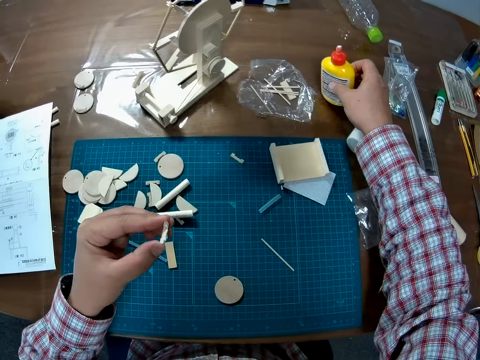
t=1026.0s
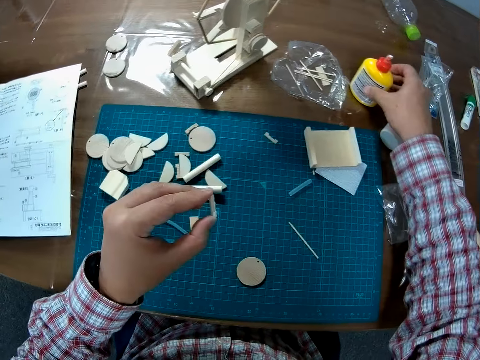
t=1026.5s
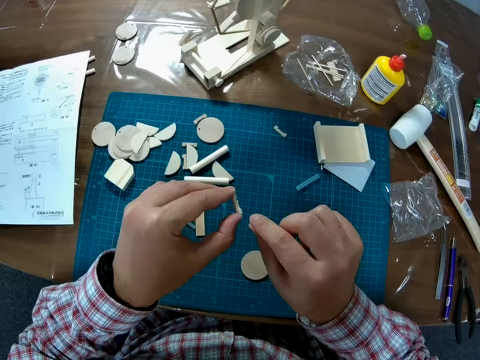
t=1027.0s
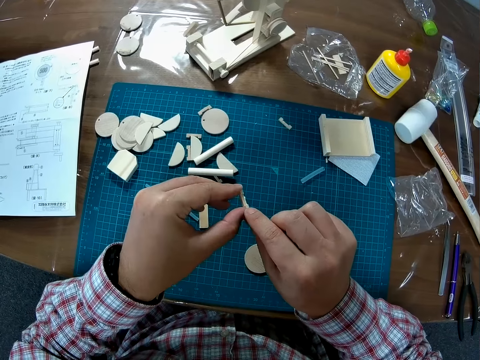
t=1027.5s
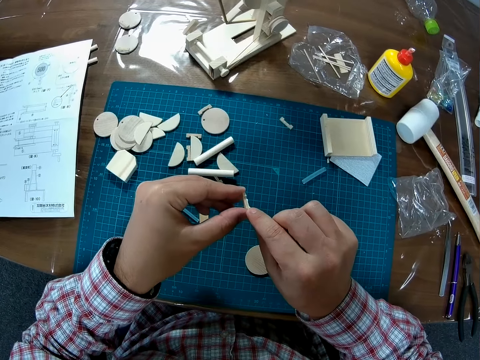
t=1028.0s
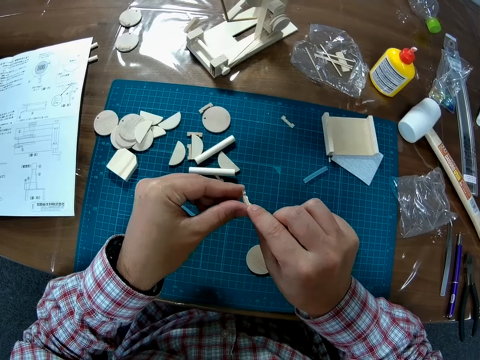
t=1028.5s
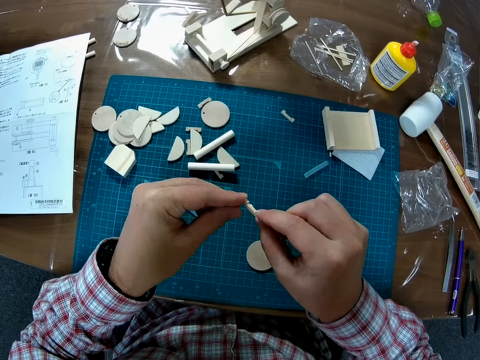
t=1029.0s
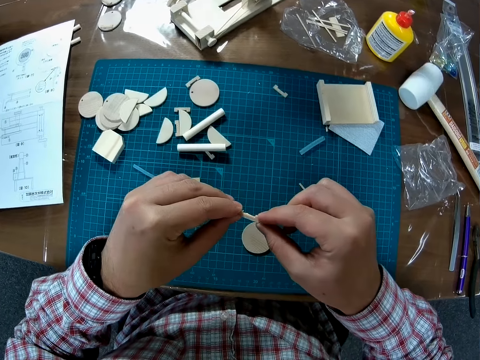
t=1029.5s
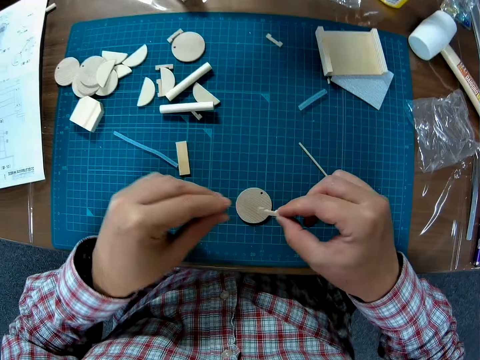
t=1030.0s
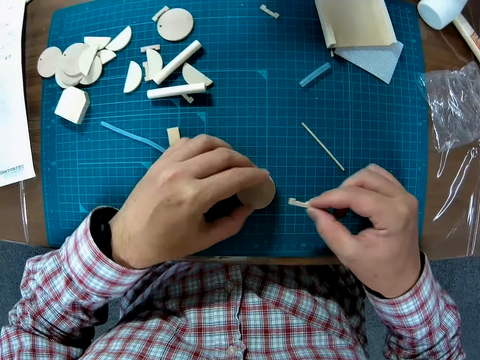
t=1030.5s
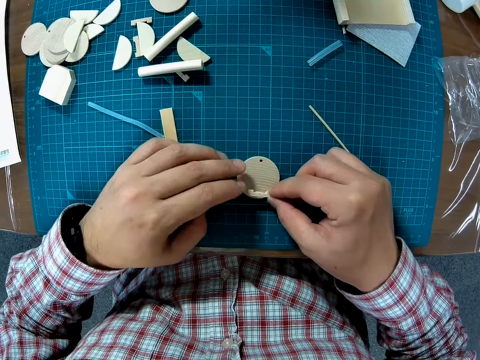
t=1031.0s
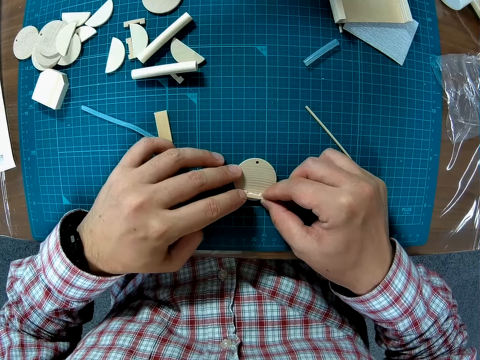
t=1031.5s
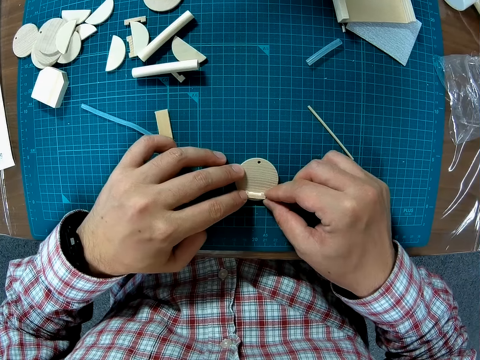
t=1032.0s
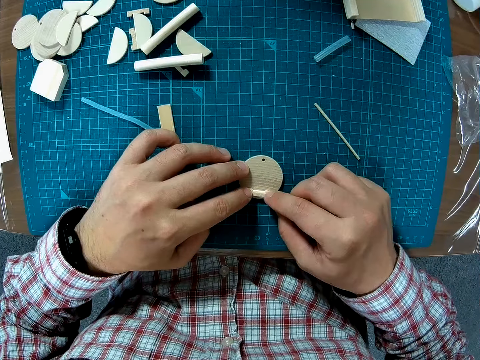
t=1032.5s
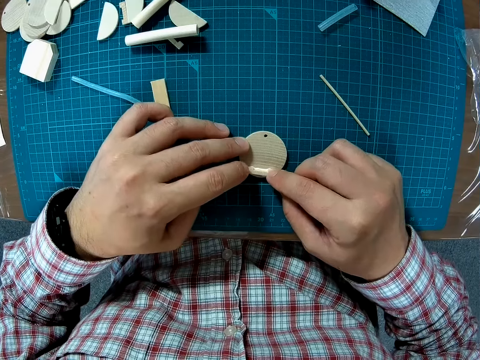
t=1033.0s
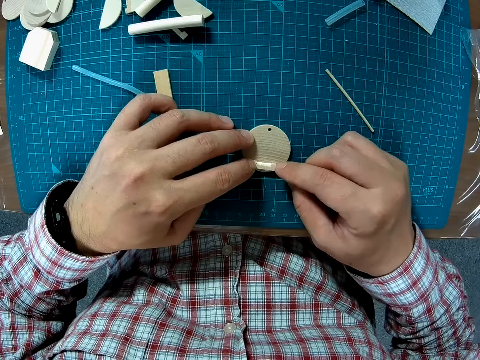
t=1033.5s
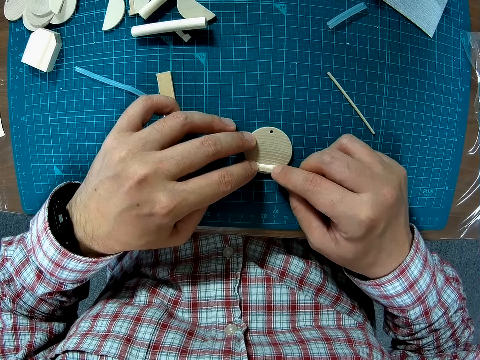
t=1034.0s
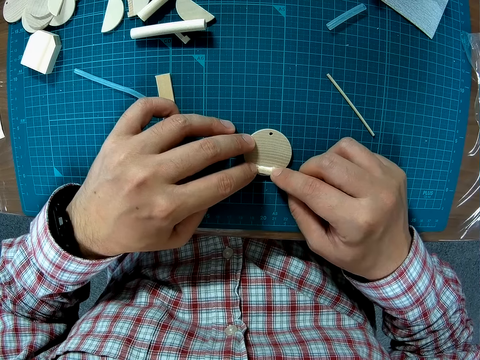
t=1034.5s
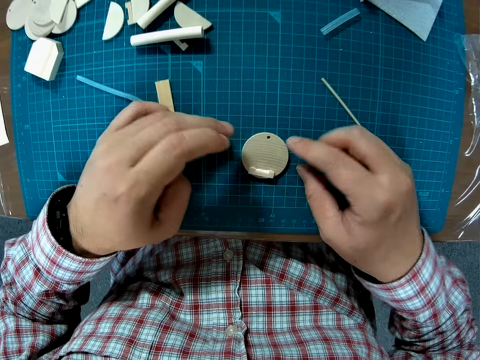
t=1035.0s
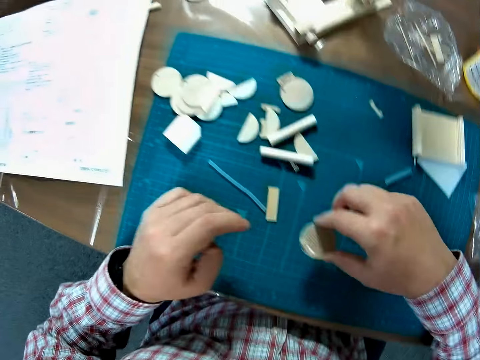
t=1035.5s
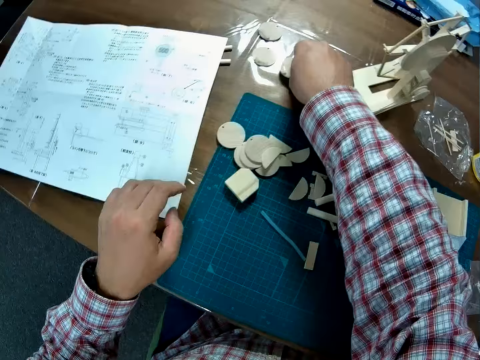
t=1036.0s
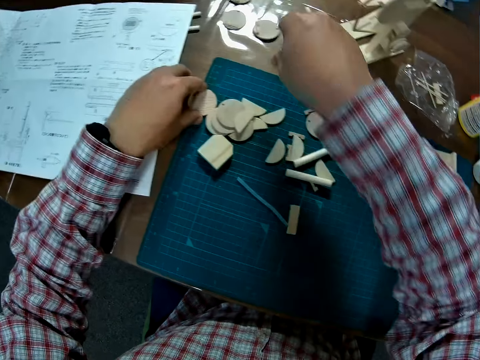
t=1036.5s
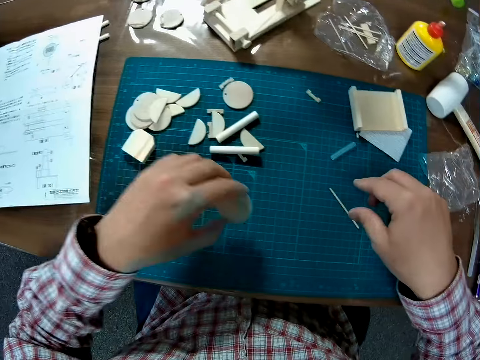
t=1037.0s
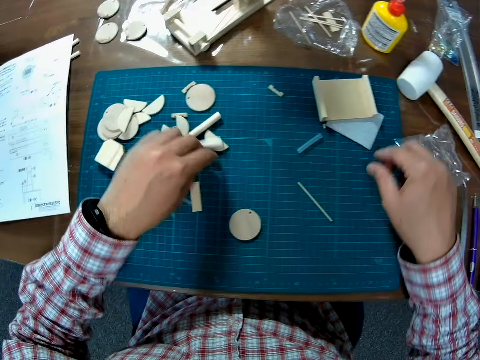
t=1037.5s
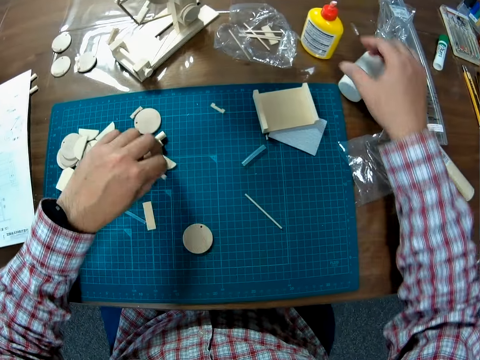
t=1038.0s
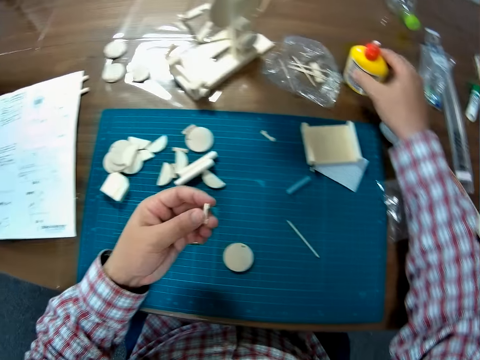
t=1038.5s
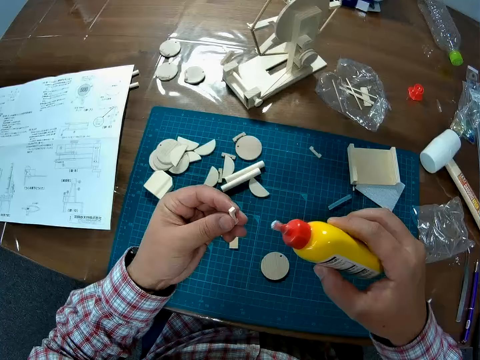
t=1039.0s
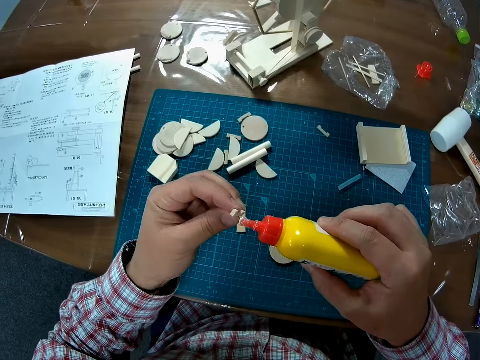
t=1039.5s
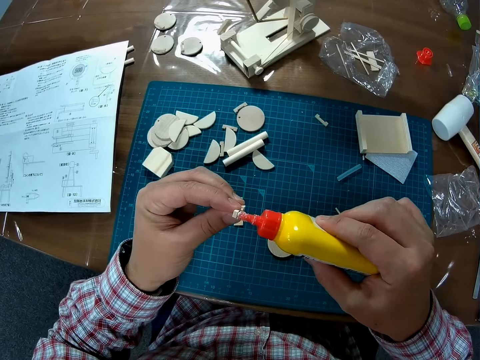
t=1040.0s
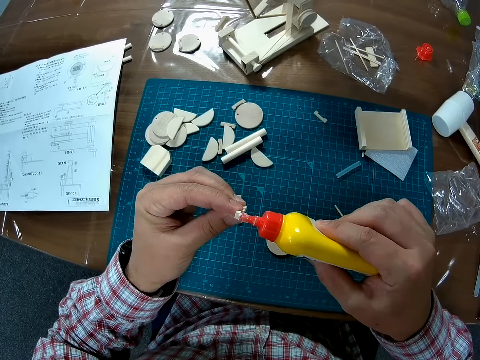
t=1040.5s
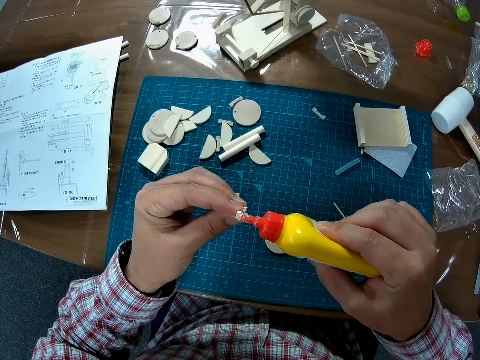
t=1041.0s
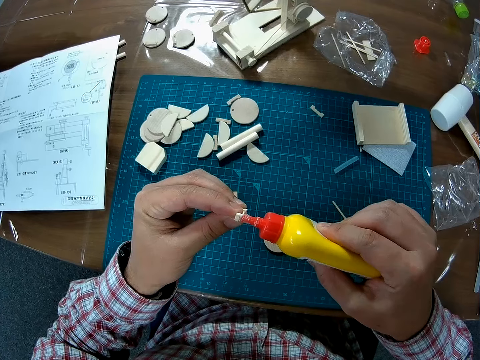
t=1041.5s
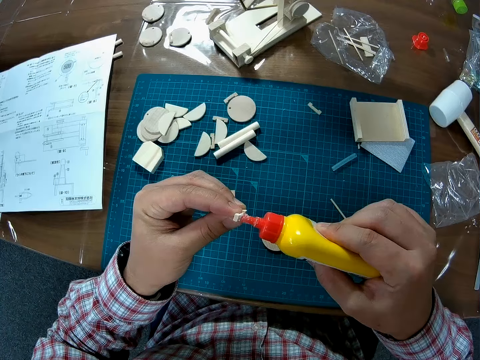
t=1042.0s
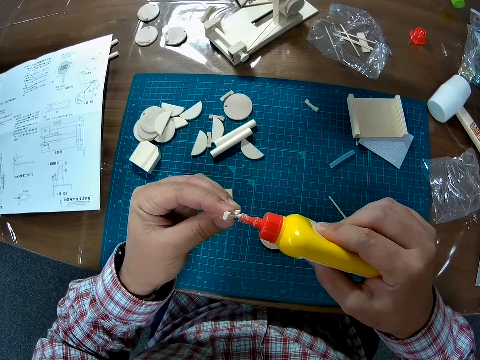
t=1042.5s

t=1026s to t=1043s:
The camera wearer puts down a super glue bottle on a table. He holds a piece of wood in a hand. He adjusts the piece of wood on a paperboard on a cutting mat. He places the small wood piece on the round wood piece. He picks up the paperboard from the cutting mat and puts down the paperboard on the table. He takes the round wood piece to another part of the table. He picks up a round wood piece with his left hand from the table mat and places the round wood piece on the table mat. He picks up a small wood piece with his left hand from the cutting mat. He picks up the super glue bottle from the table. He applies the super glue on the small wood piece in his hand.

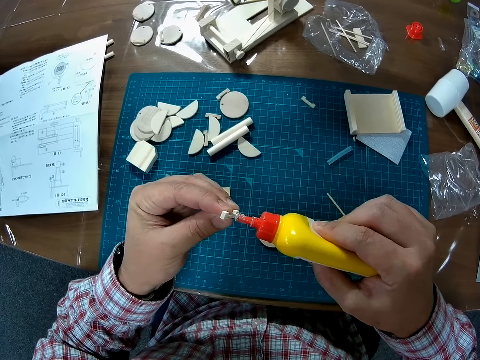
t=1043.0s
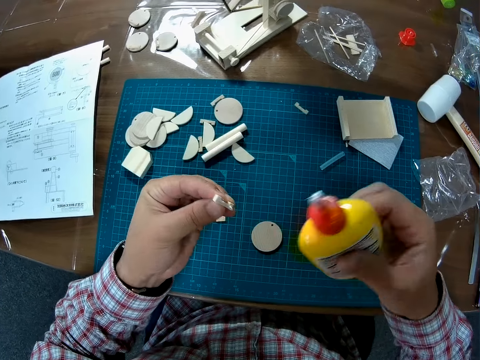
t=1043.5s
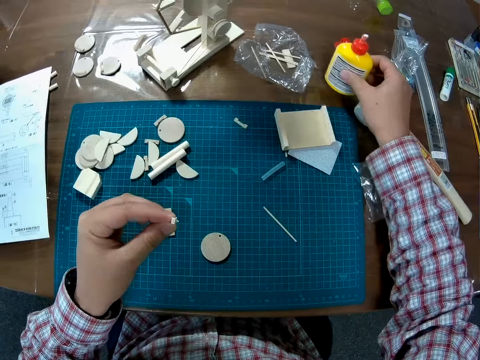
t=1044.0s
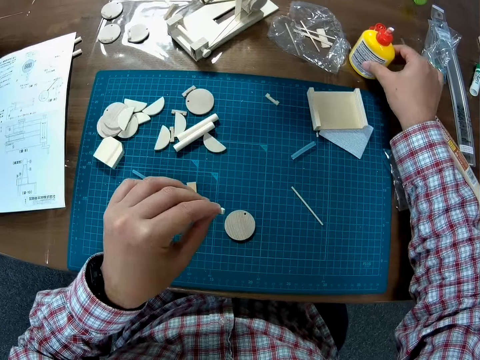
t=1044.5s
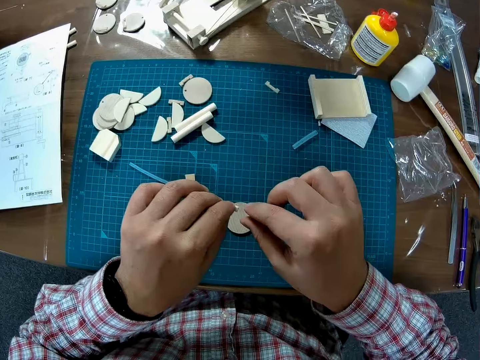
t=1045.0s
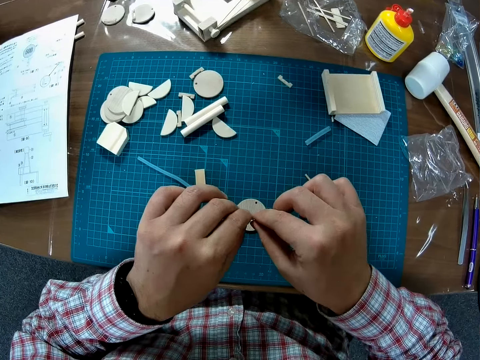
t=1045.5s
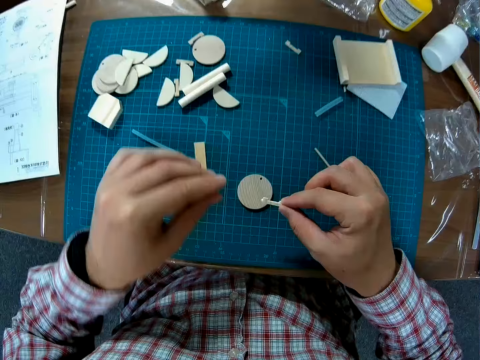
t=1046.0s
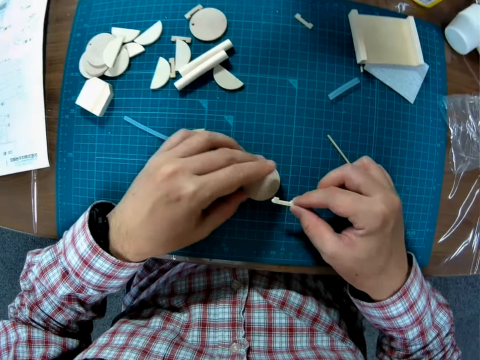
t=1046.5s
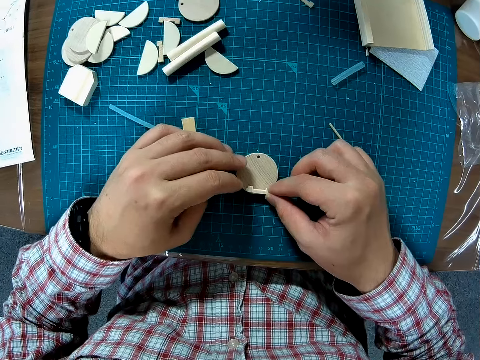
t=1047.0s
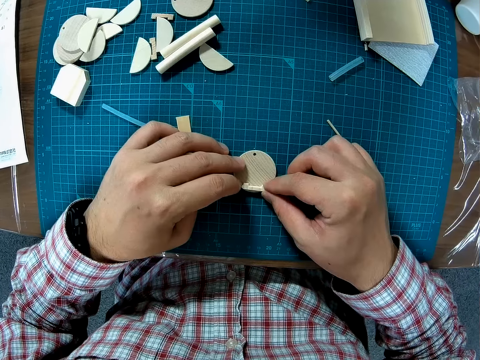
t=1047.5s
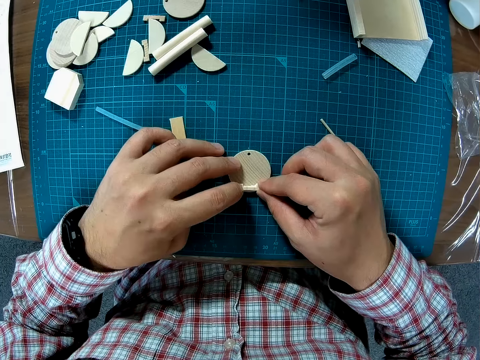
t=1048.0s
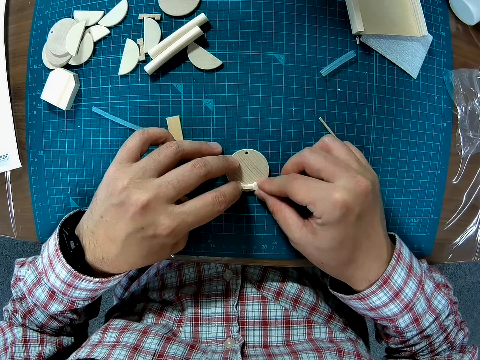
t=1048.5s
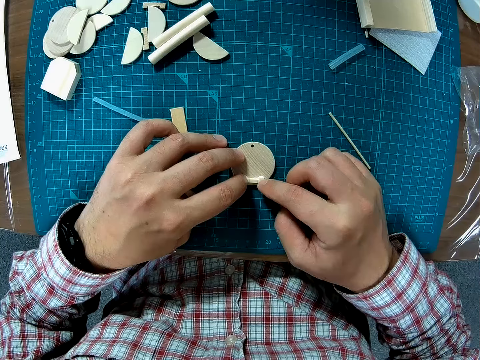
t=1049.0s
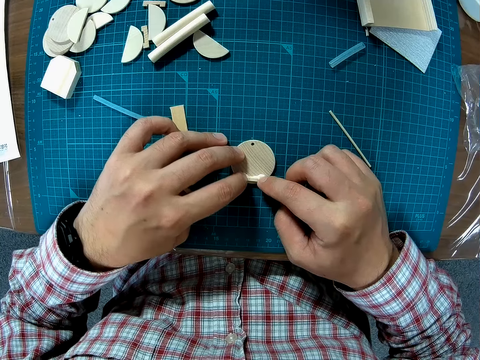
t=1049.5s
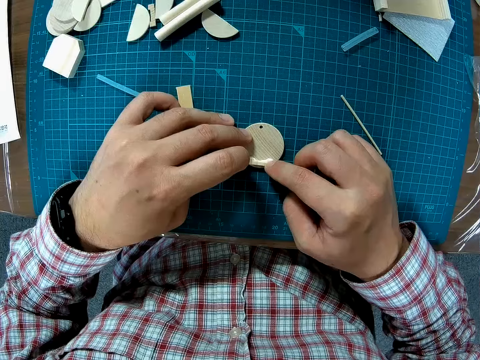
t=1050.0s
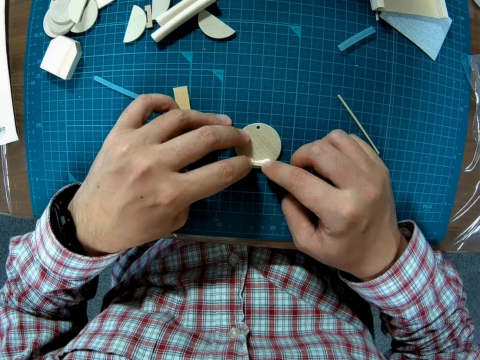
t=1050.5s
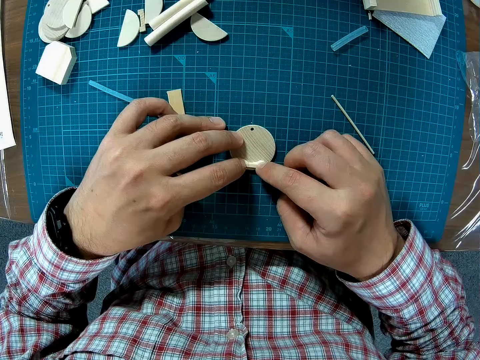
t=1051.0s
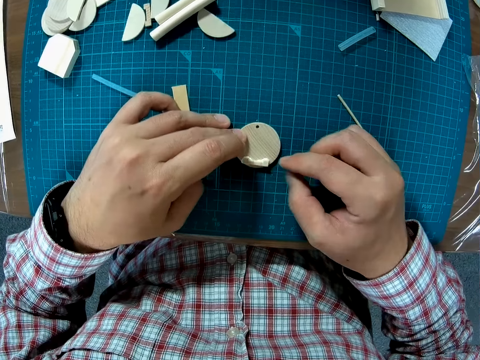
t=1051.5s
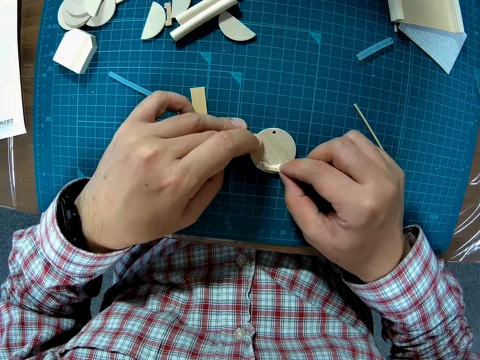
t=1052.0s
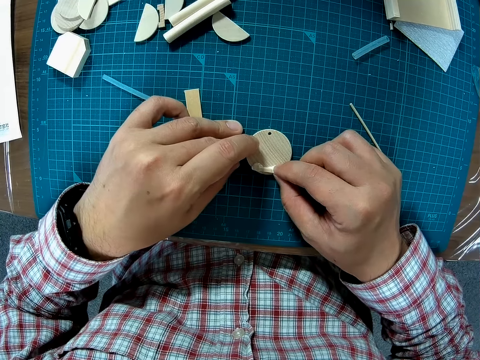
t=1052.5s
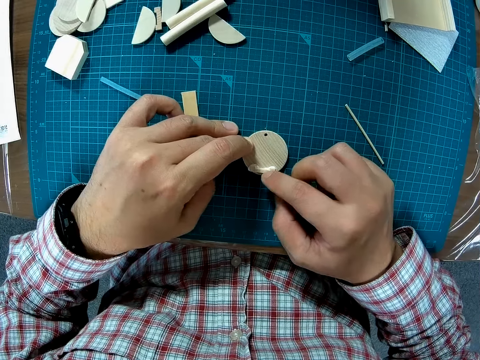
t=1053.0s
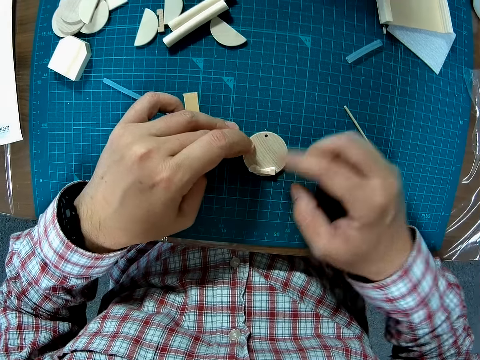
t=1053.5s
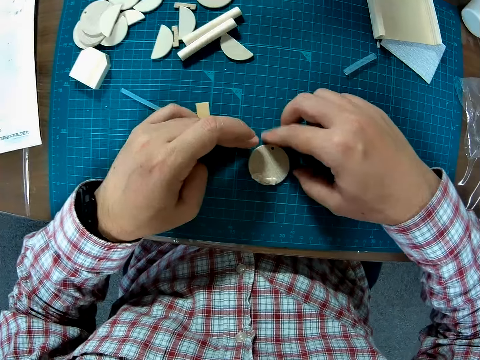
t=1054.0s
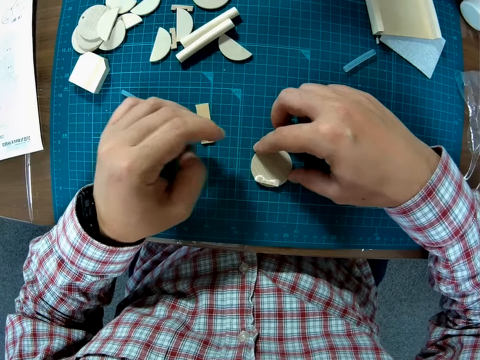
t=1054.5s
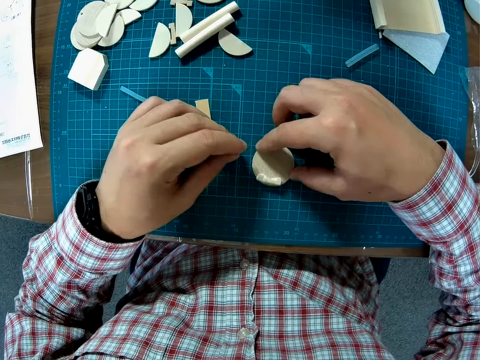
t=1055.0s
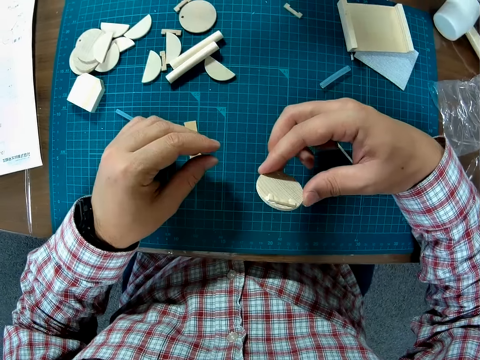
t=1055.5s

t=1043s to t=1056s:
The camera wearer puts down a super glue bottle on a table. They adjust a piece of wood on a paperboard on a cutting mat. They place the small wood piece on the round wood piece. They pick up the paperboard from the cutting mat.
